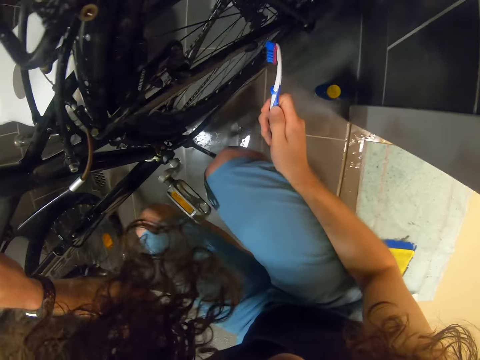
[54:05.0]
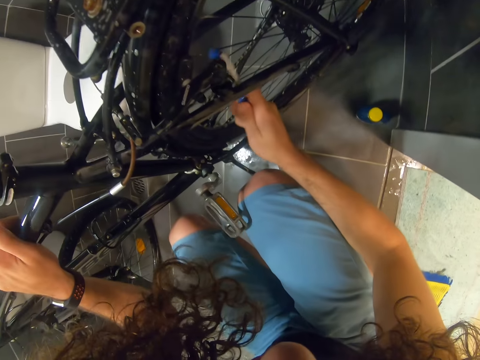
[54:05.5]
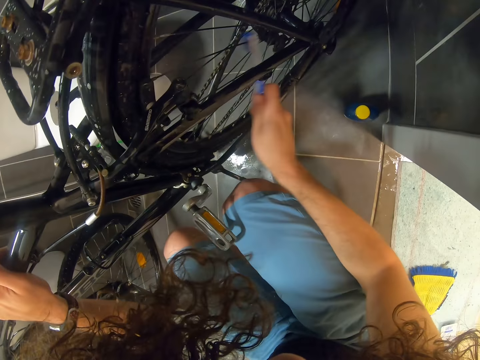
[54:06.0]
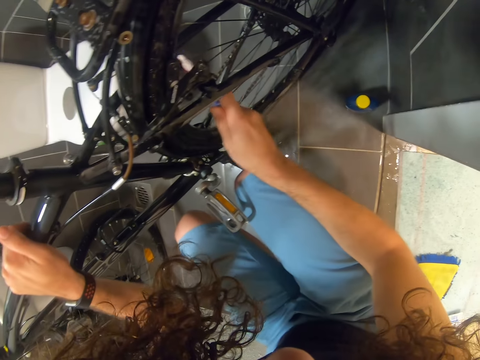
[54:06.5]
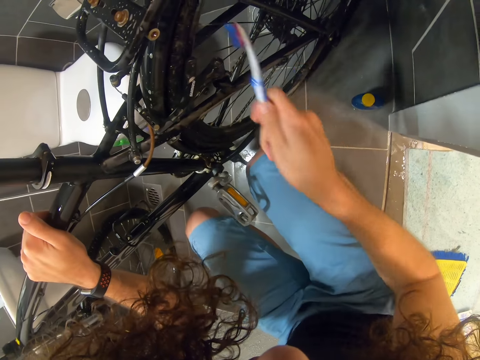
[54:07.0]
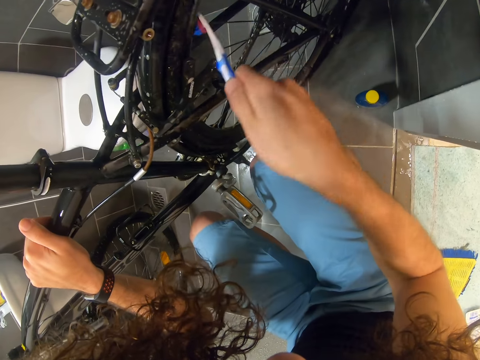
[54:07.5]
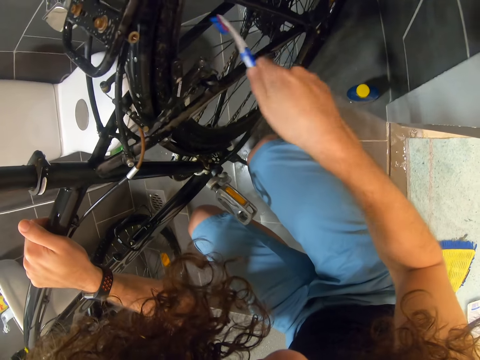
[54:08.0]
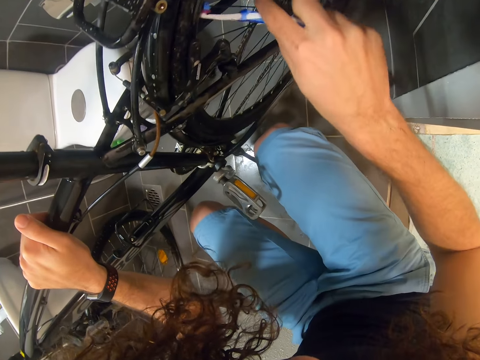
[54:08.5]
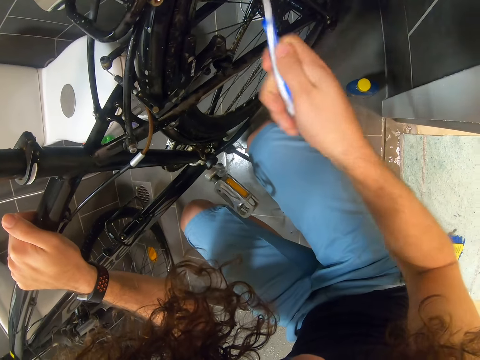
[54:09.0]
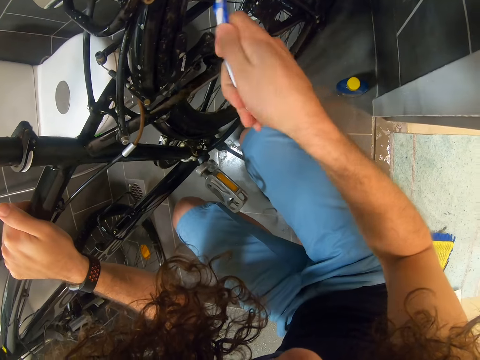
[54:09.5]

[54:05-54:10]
The camera wearer brushes the spokes.

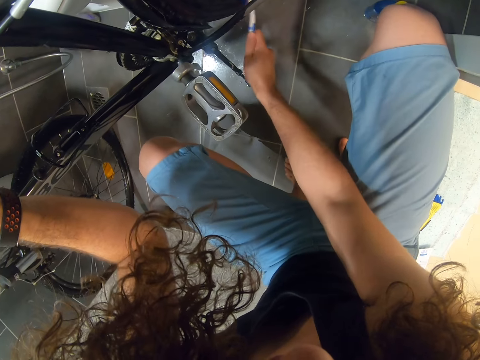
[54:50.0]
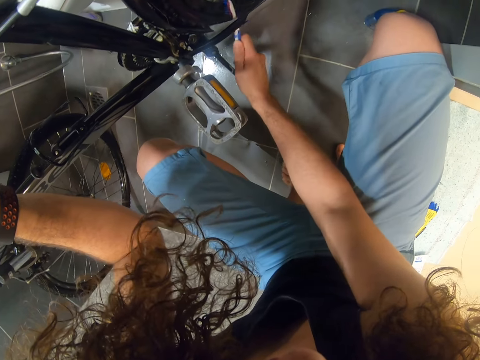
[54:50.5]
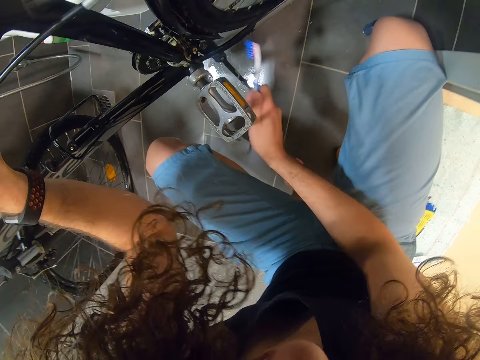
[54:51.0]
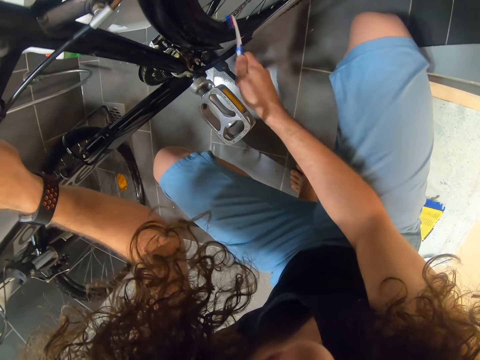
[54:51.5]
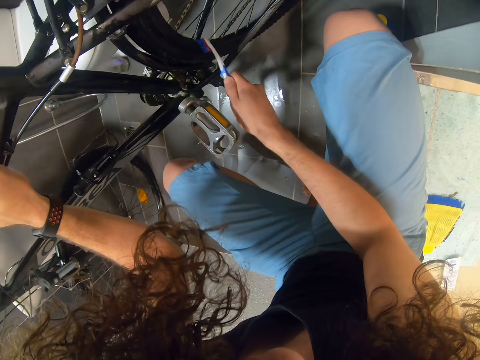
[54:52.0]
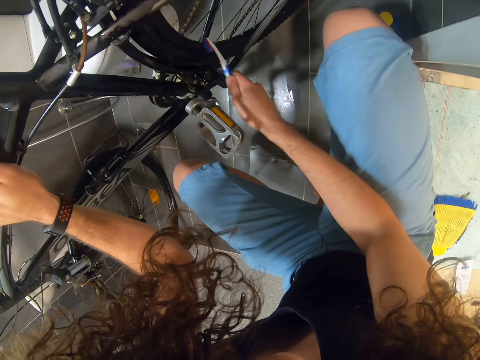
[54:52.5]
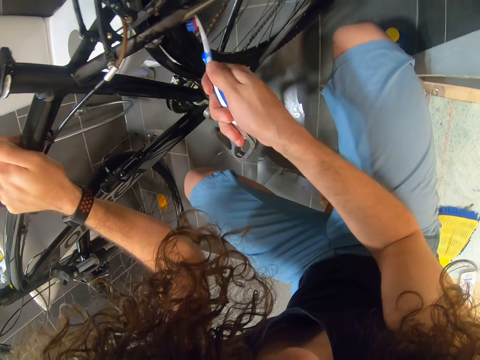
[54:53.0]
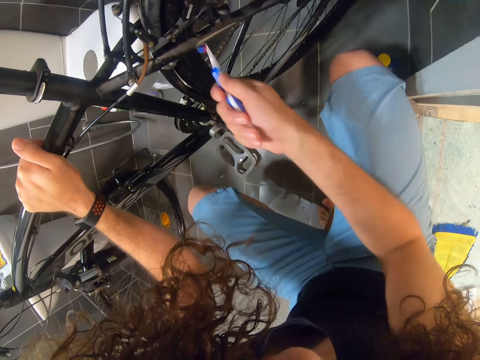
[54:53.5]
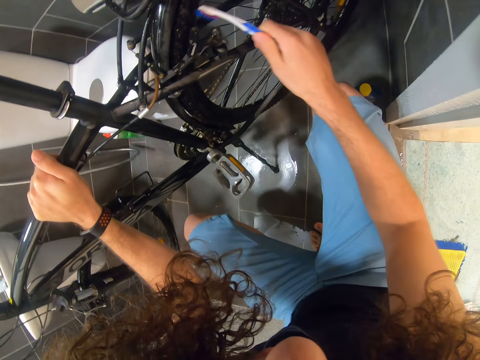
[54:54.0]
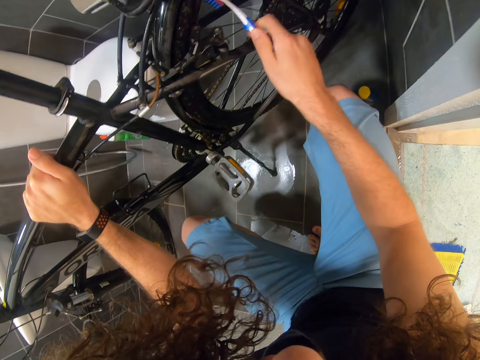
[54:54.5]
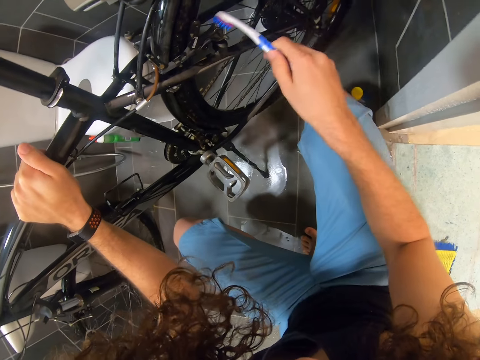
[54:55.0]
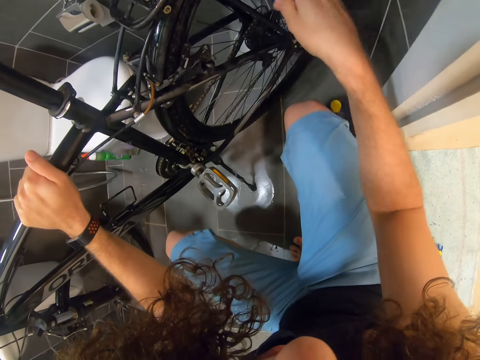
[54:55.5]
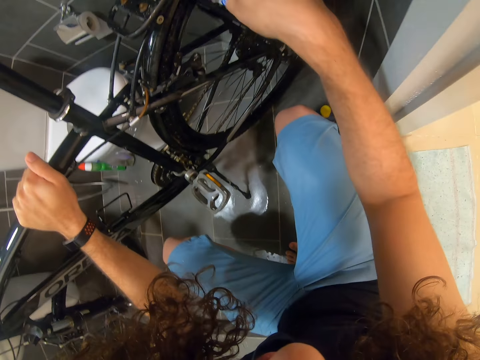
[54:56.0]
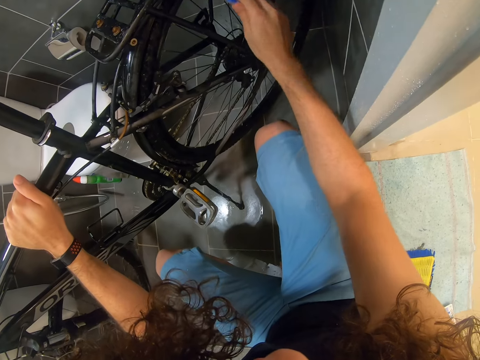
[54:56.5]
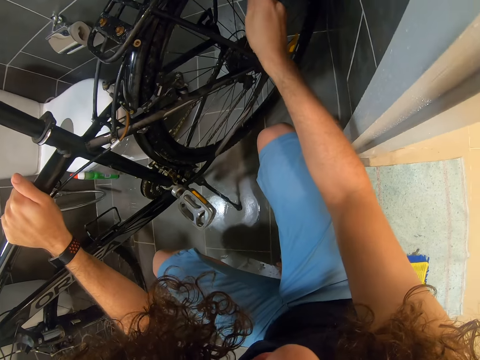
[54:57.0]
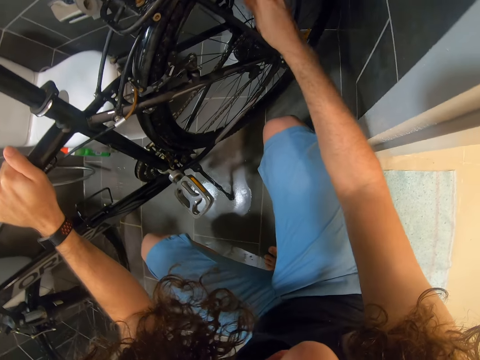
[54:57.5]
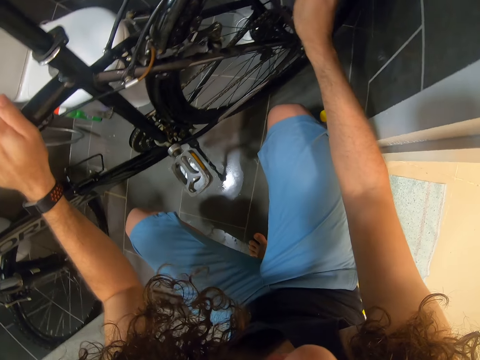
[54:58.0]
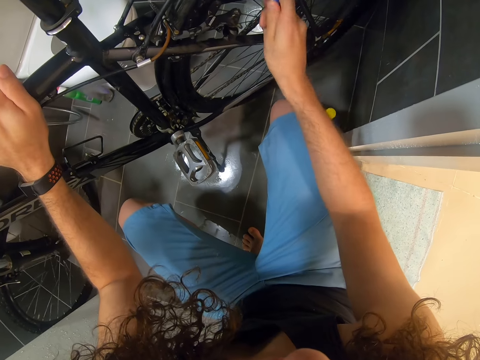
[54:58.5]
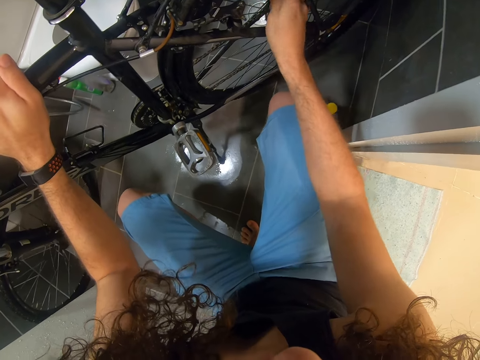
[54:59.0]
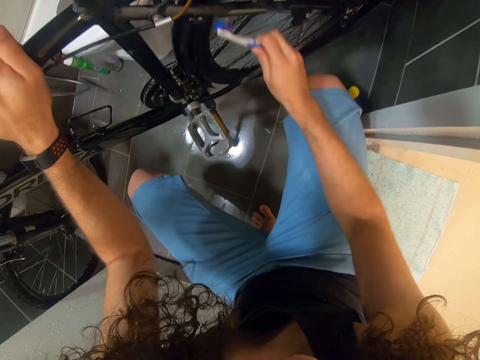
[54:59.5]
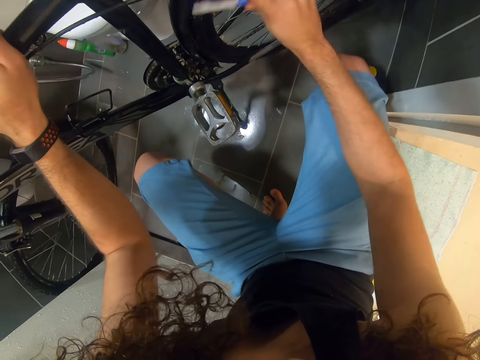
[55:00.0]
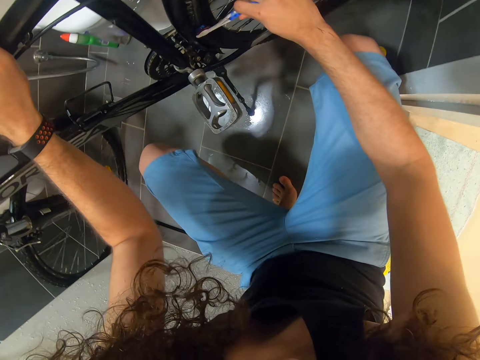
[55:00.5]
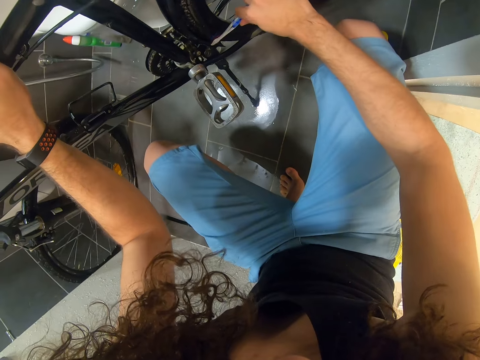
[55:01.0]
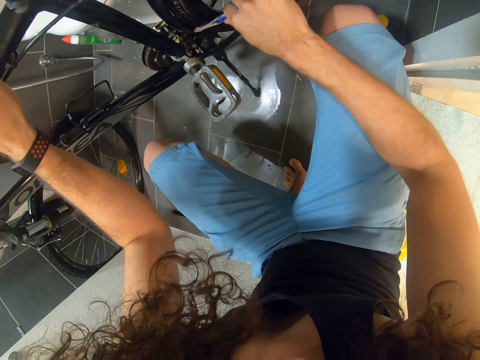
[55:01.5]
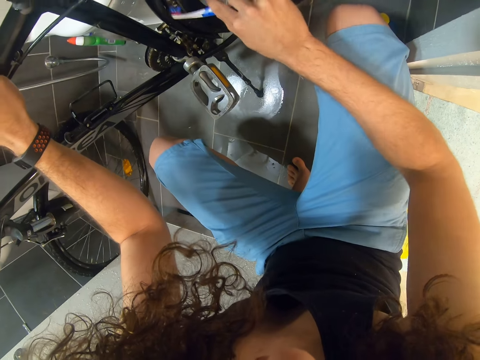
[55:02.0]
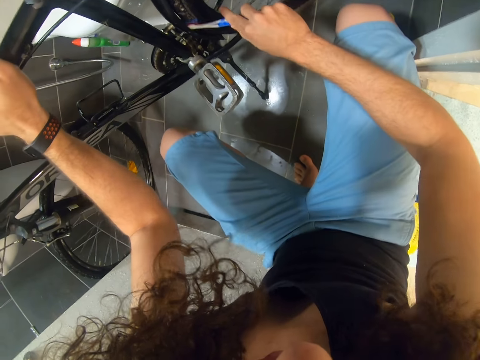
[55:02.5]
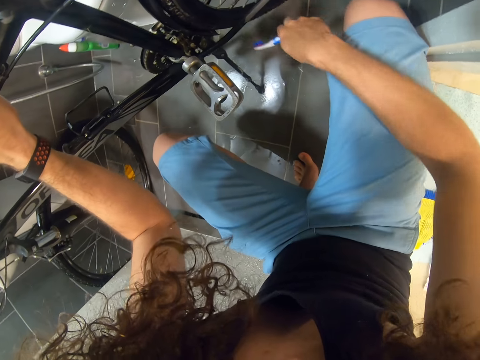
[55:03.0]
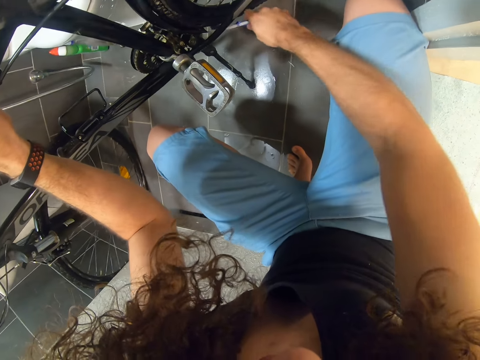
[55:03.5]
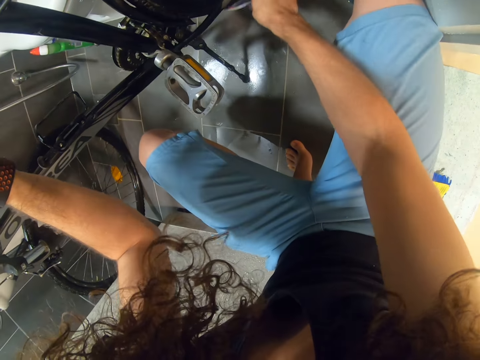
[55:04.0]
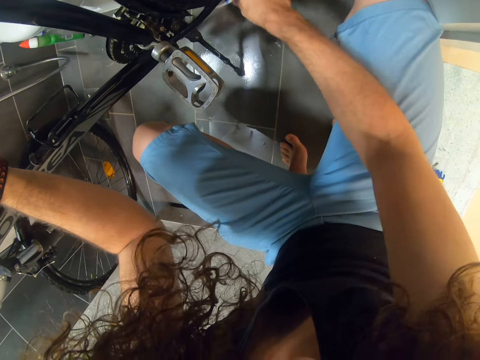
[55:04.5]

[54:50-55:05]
The camera wearer brushes the rim. They brush part of a bicycle wheel. They brush the rim.

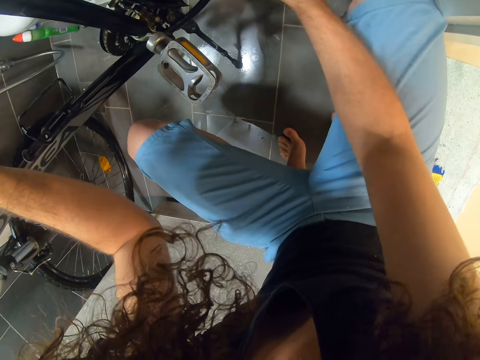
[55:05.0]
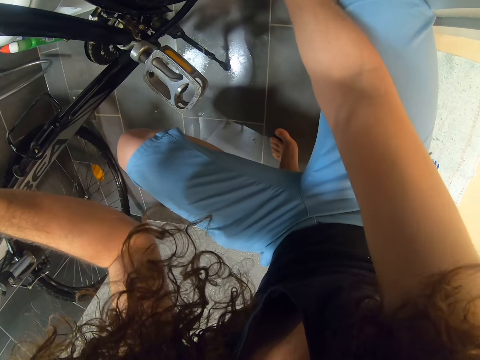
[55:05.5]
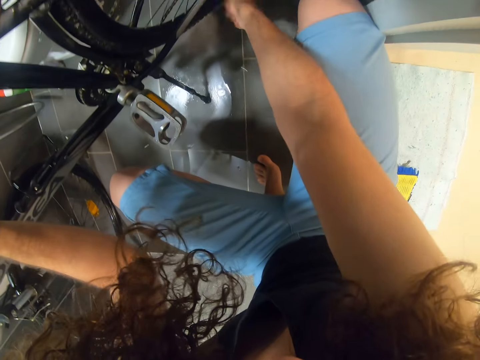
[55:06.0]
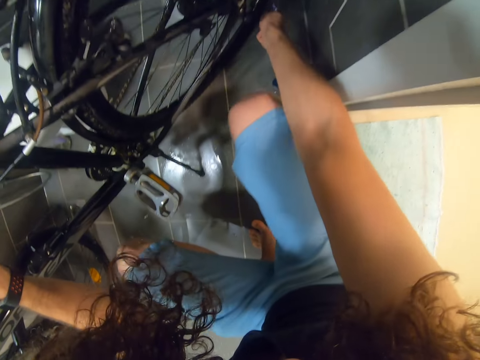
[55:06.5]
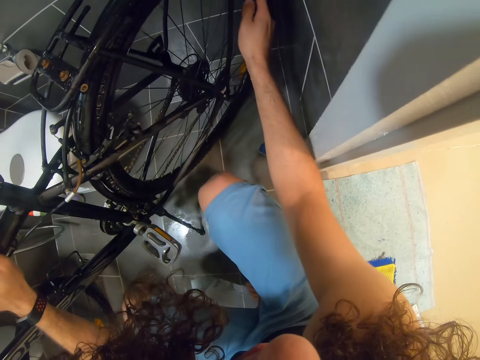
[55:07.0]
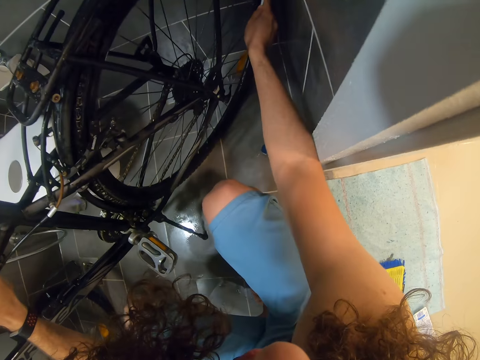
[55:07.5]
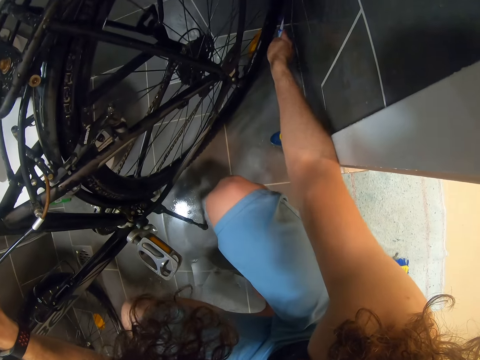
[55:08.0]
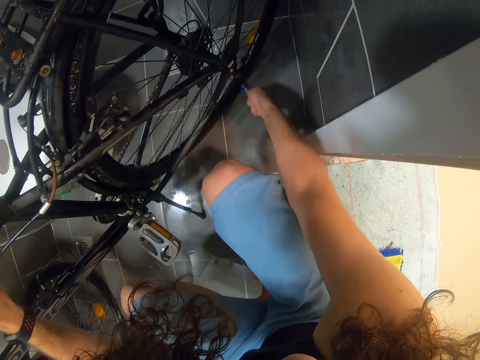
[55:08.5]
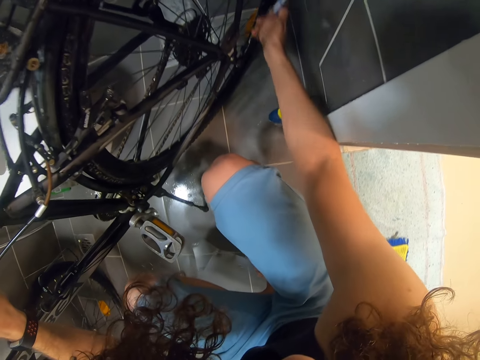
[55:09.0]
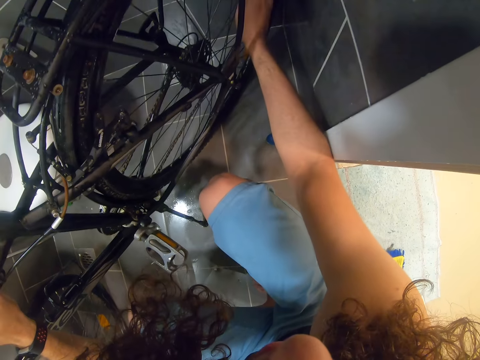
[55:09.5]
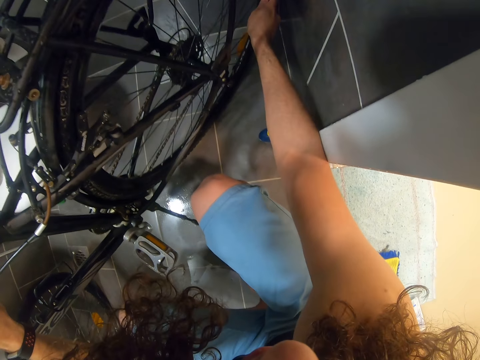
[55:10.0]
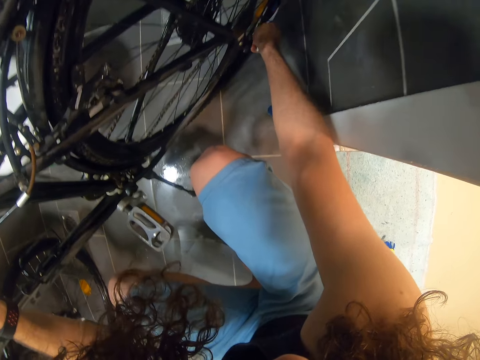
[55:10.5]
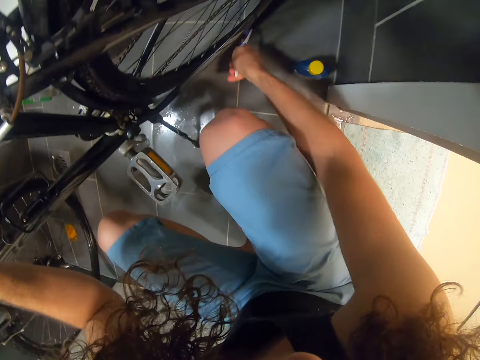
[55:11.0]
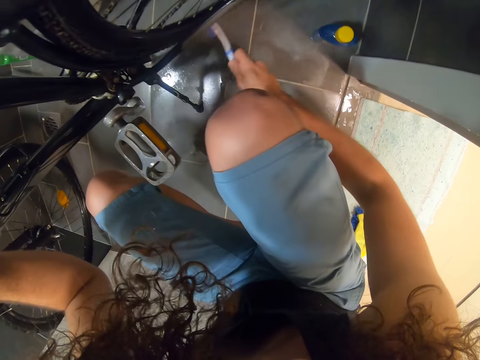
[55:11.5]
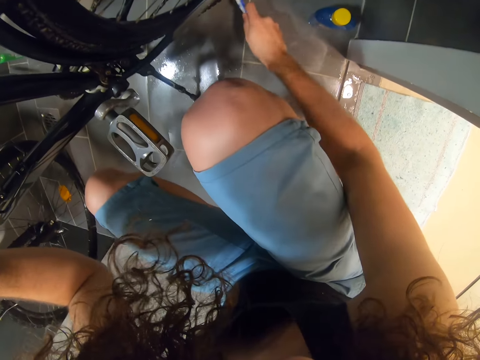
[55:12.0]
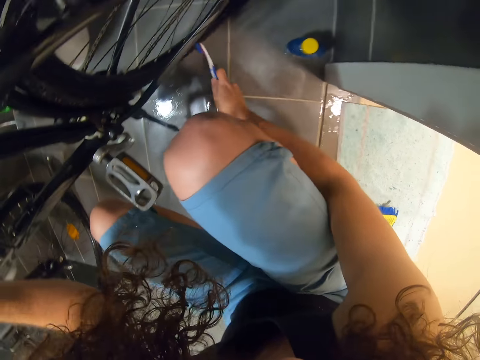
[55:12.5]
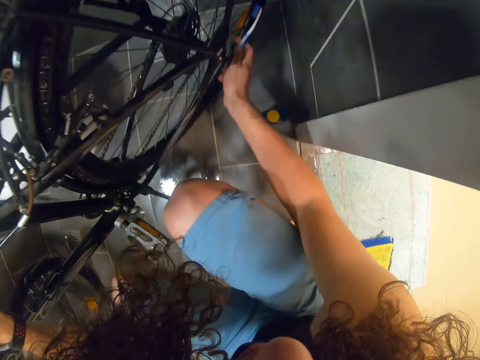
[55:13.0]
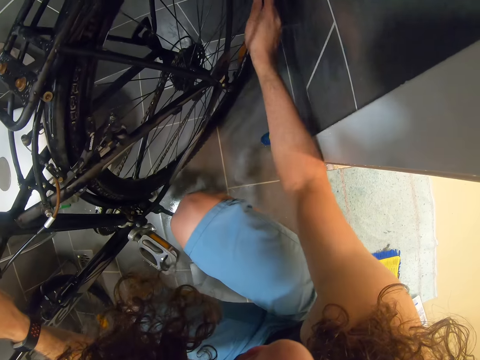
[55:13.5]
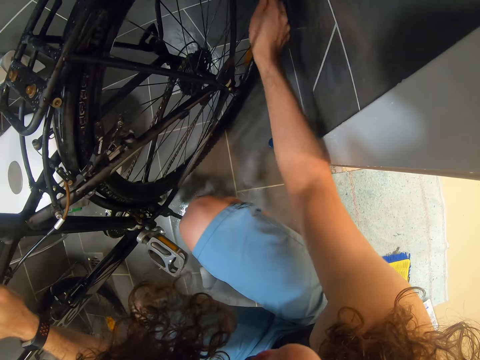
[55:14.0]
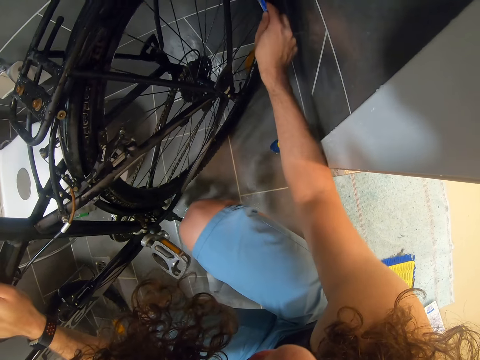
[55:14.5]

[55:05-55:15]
The camera wearer brushes part of a bicycle wheel.
